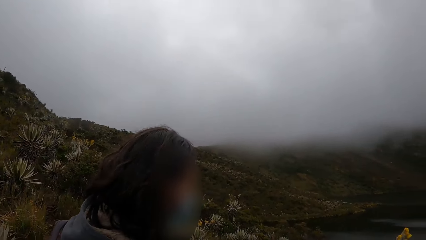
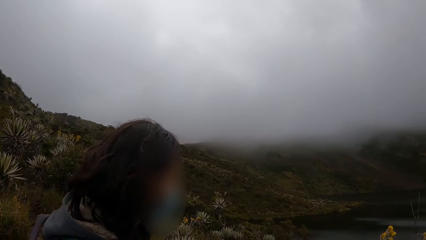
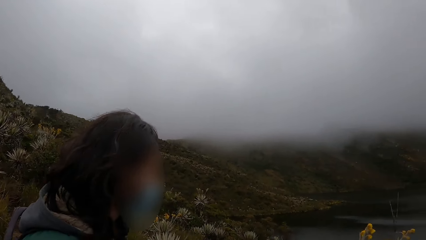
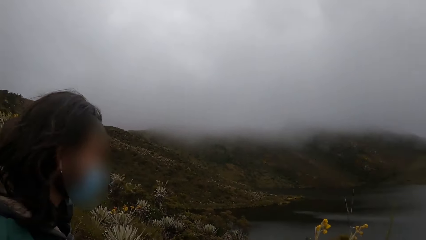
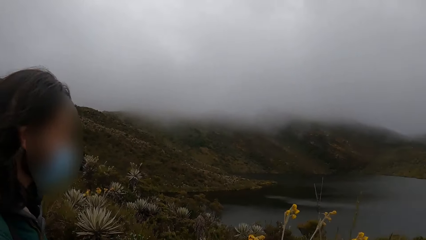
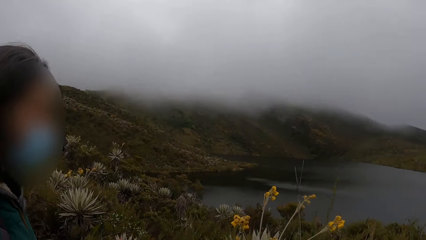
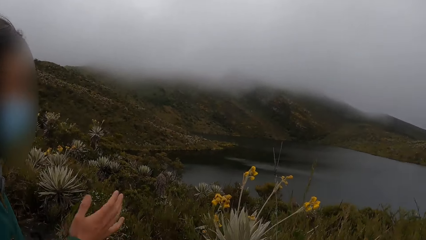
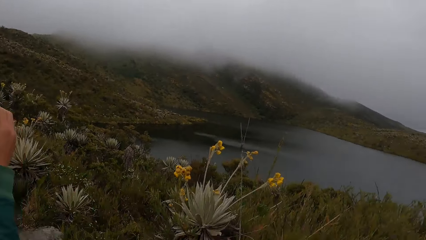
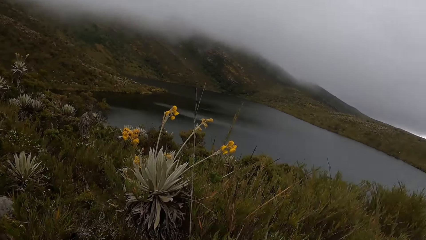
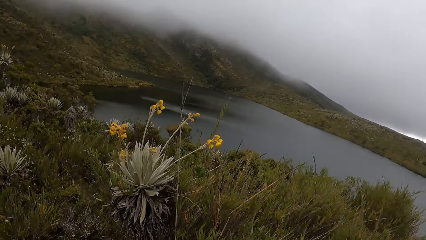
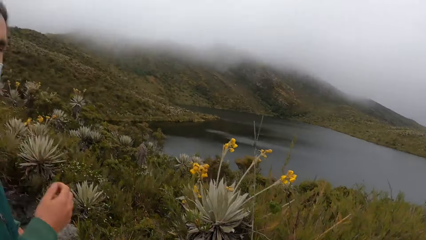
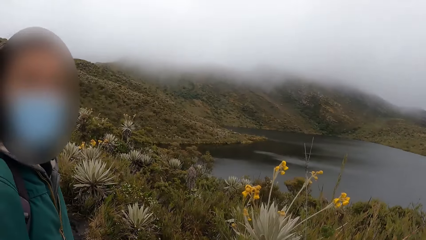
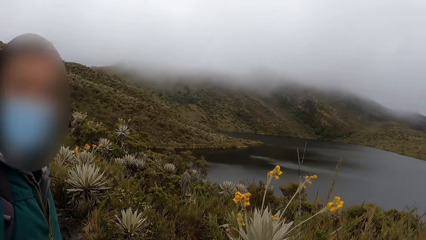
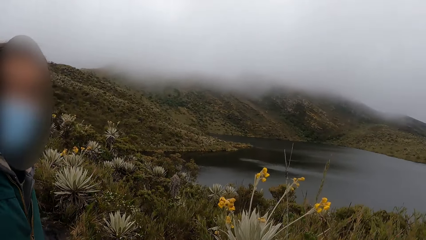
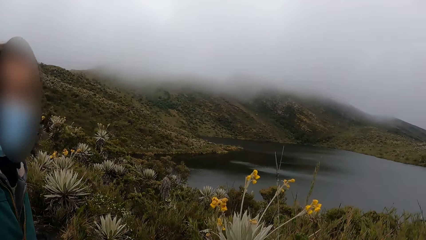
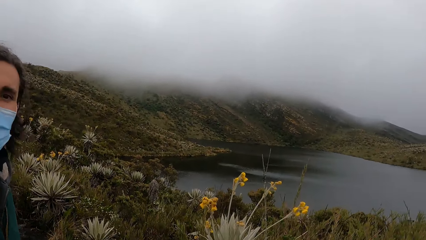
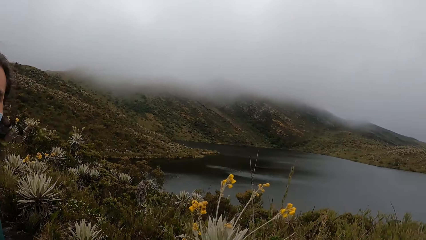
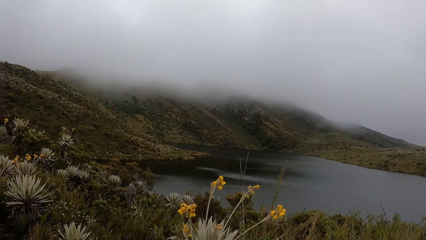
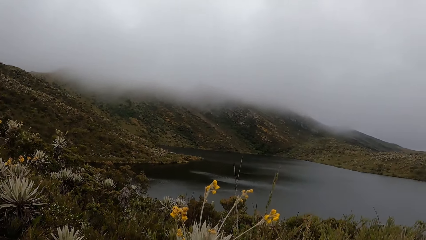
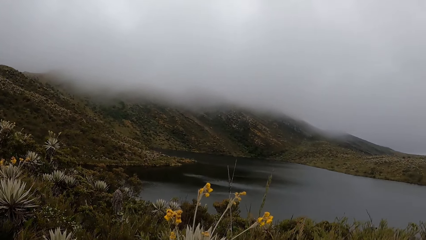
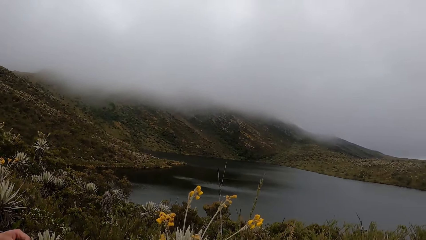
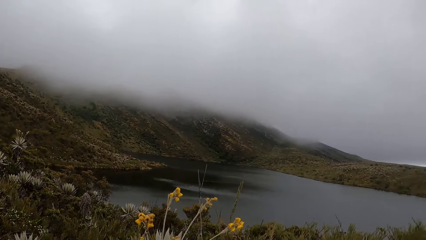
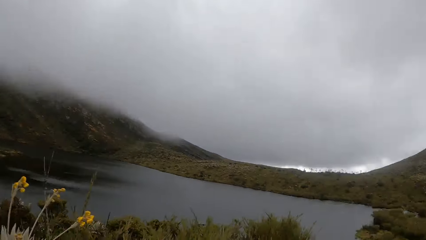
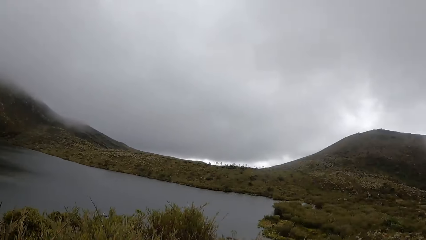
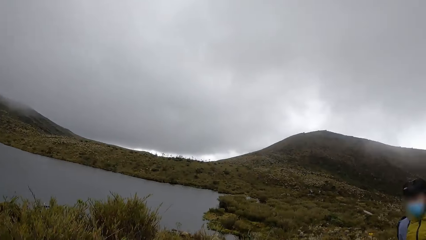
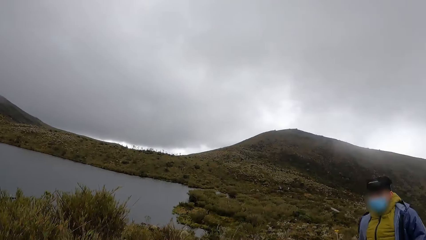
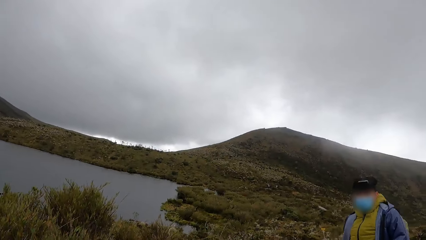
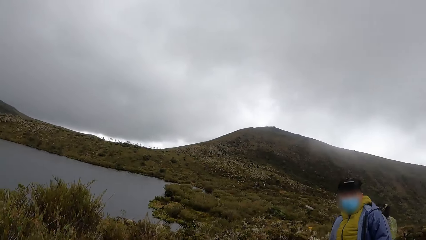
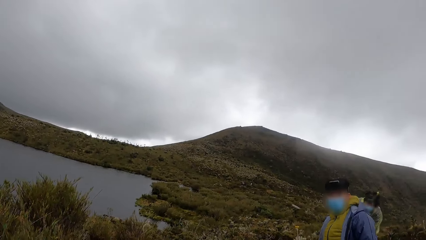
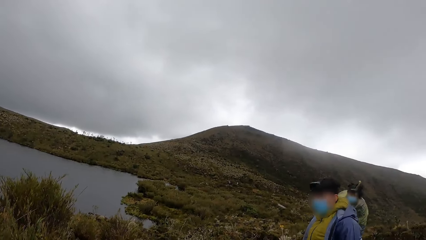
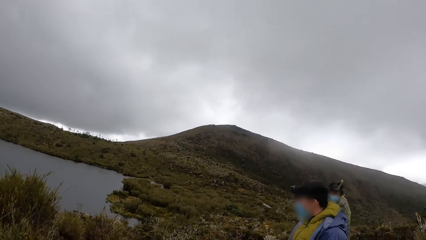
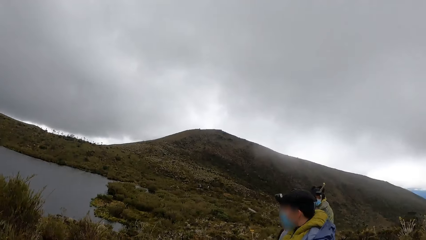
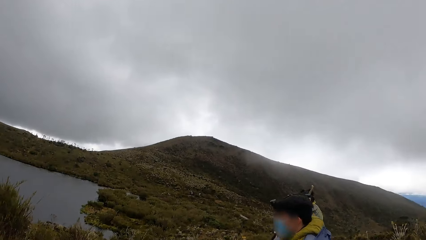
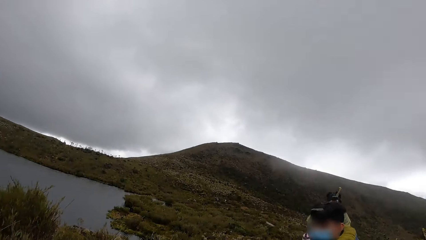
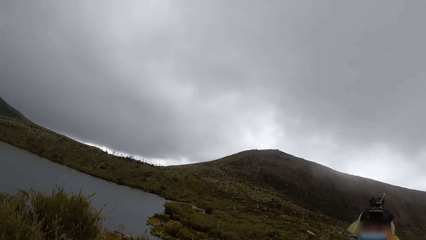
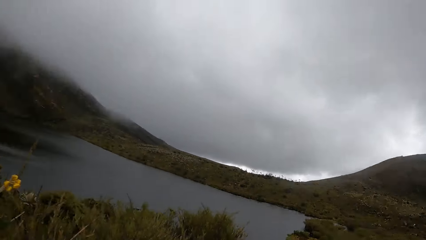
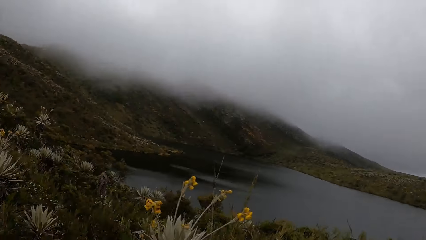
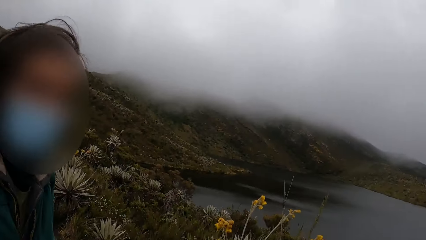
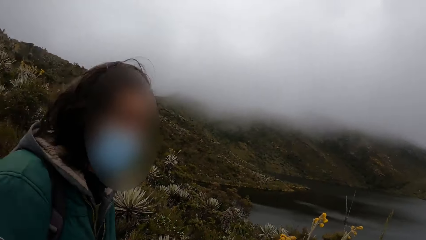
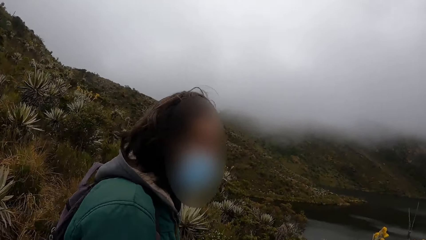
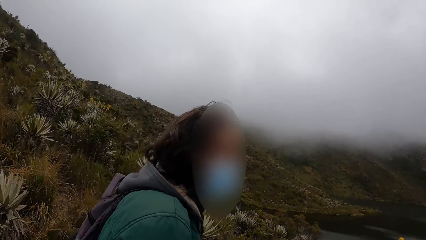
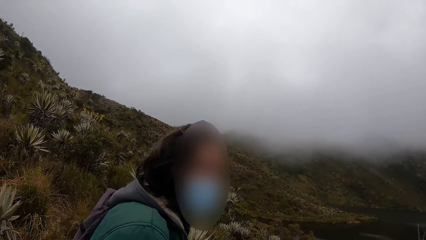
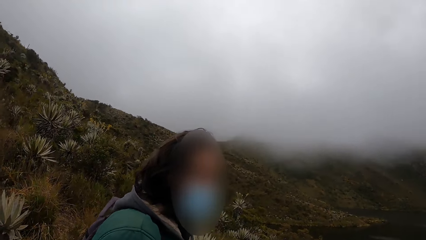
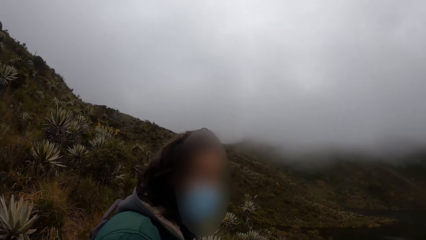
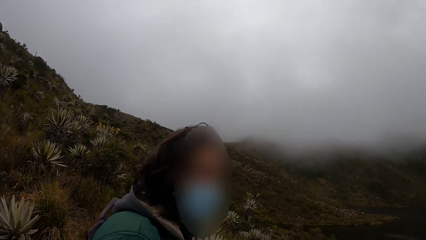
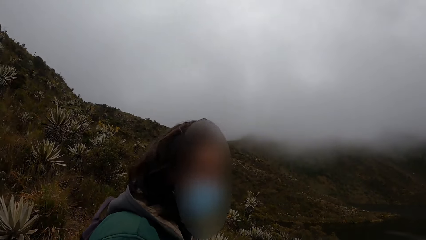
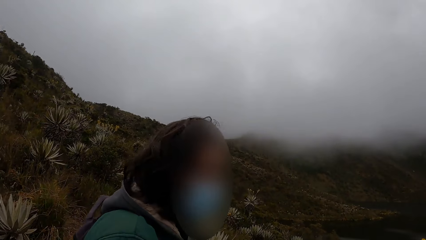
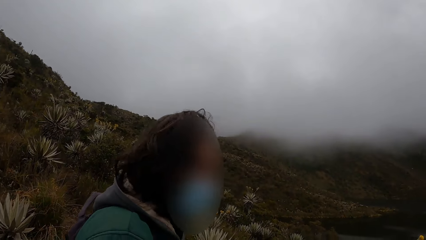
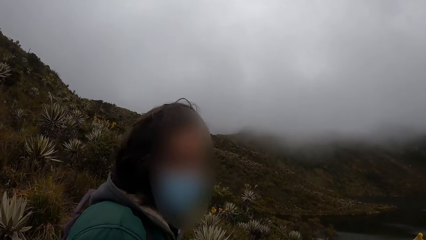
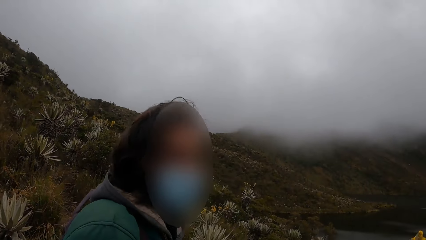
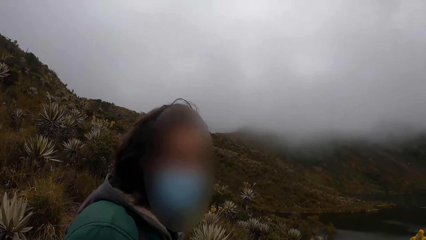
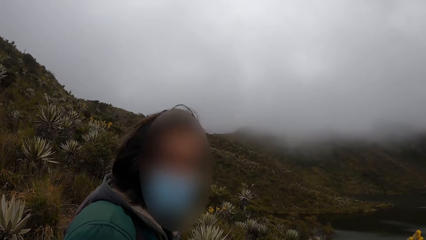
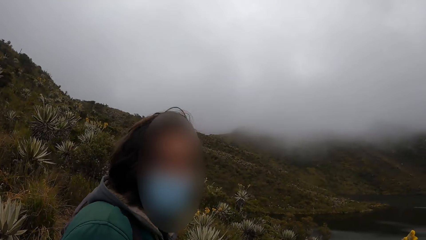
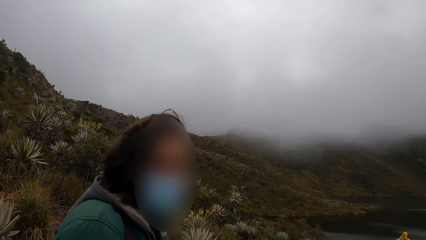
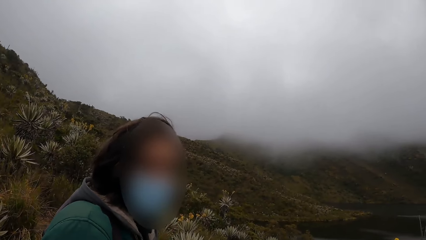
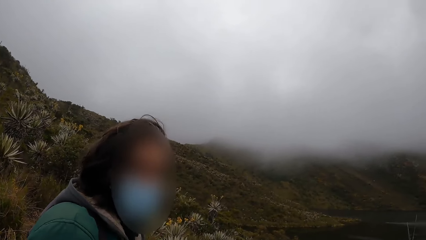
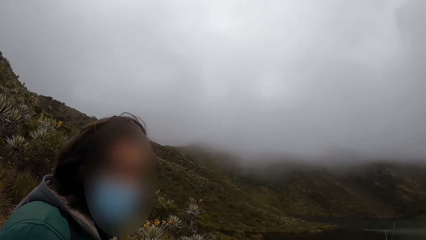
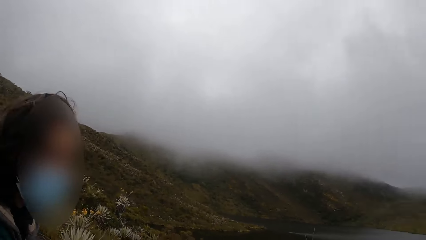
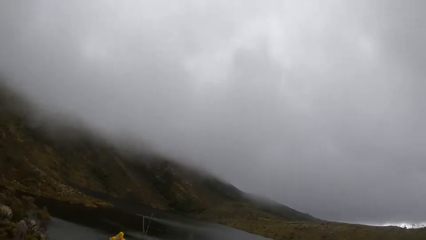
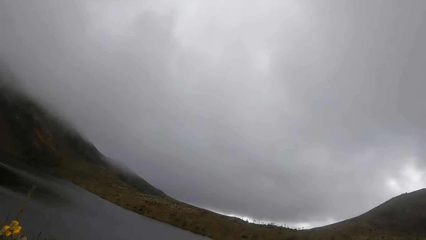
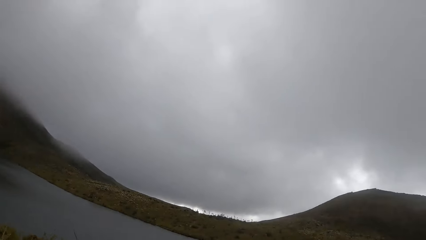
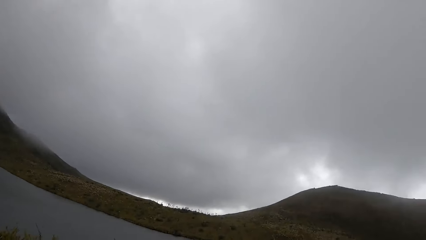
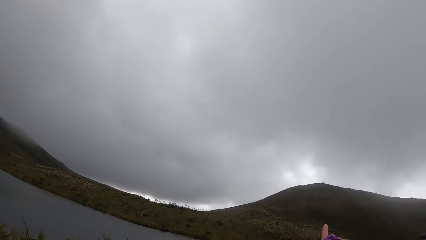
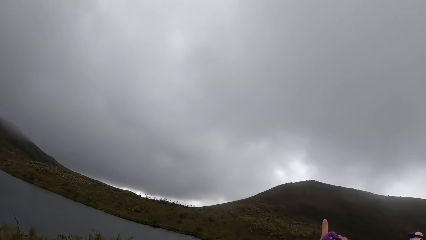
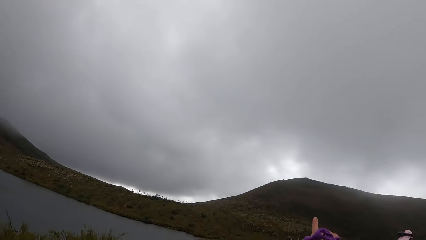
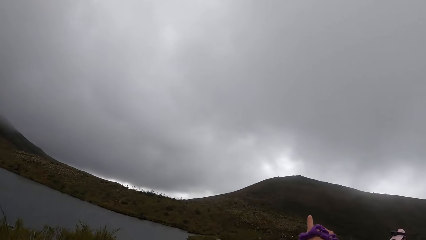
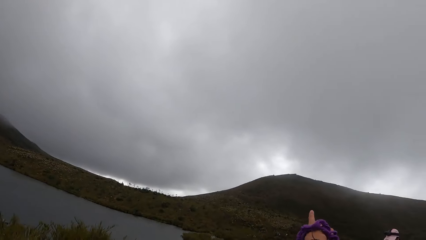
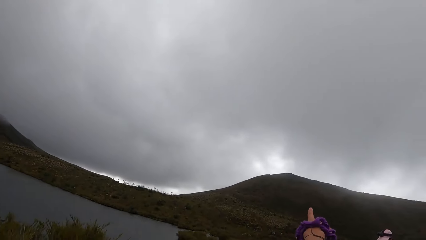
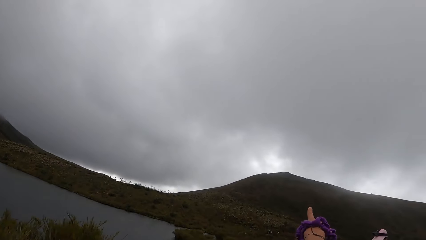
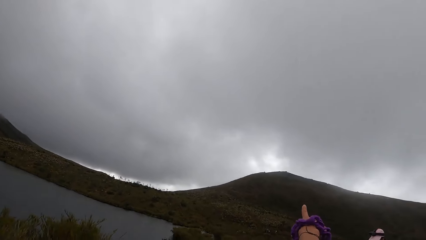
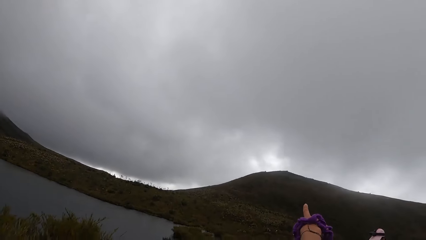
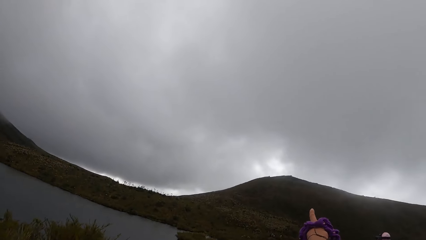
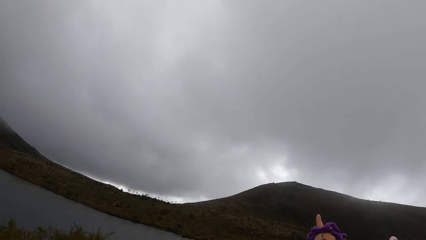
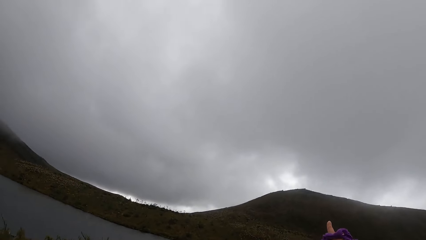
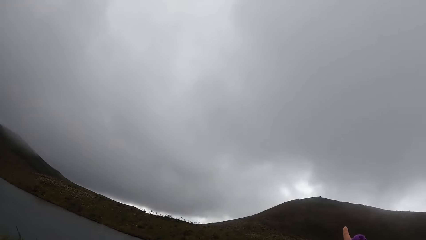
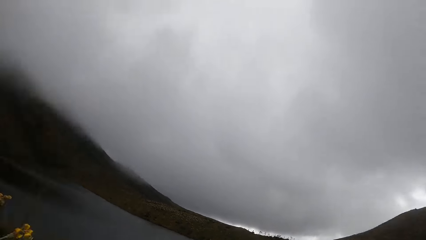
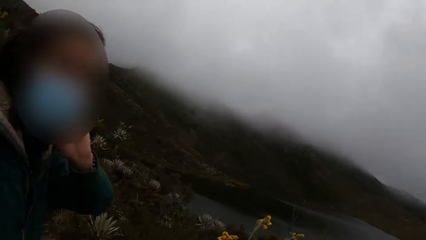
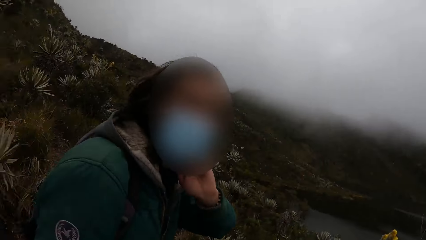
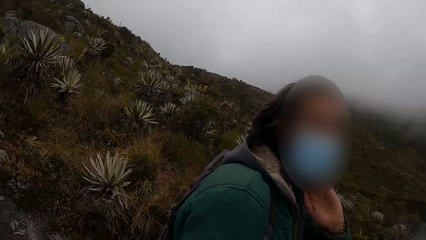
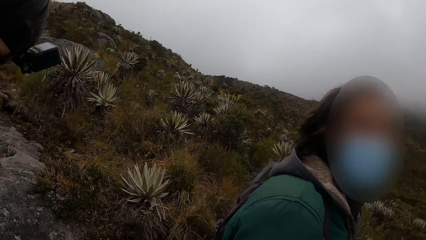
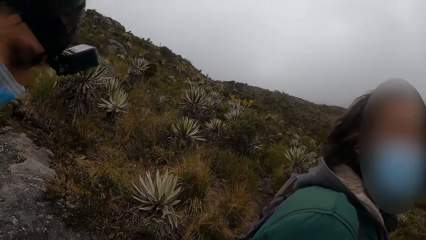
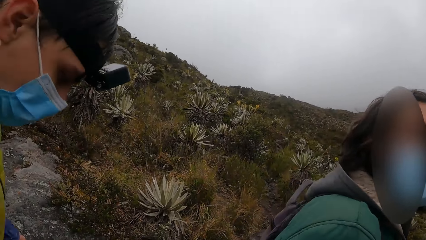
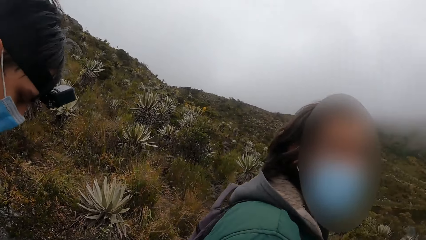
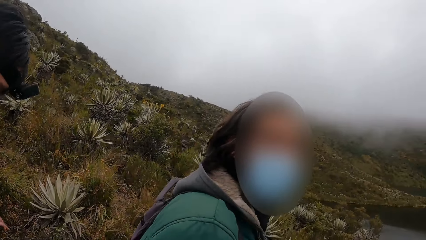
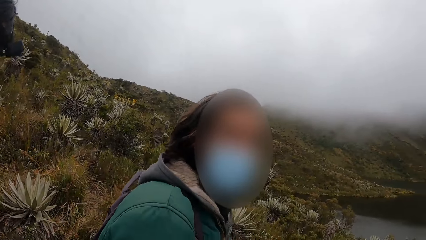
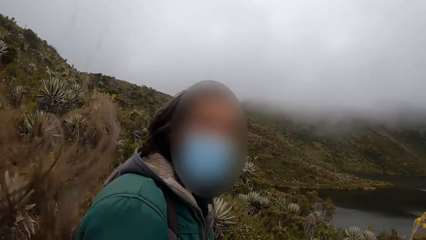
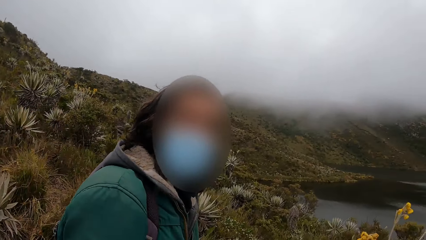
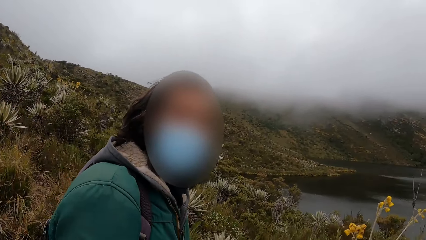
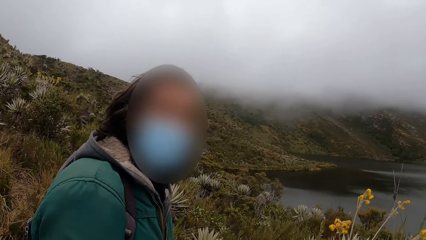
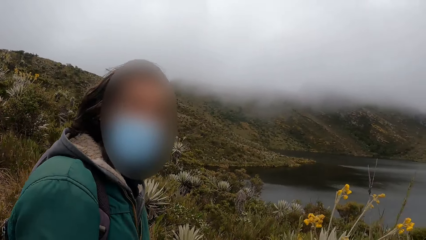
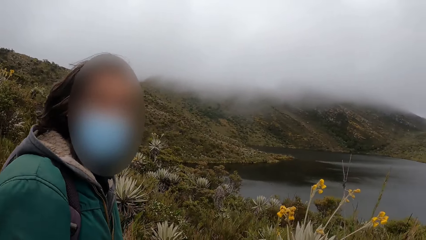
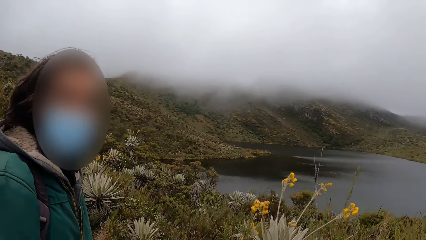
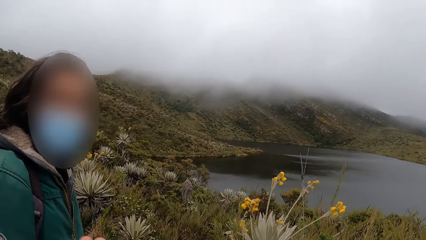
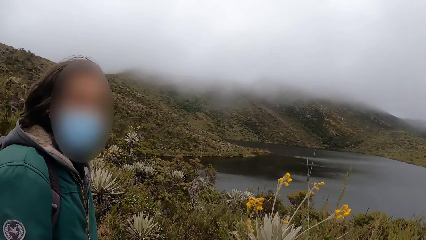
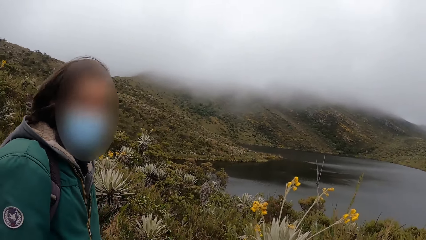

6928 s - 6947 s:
The camera wearer converses with a man. They look around. They converse with the man. They look around. They converse with the man.
